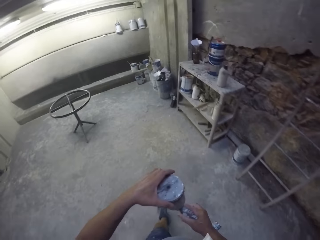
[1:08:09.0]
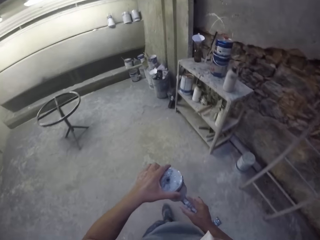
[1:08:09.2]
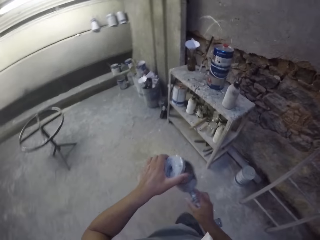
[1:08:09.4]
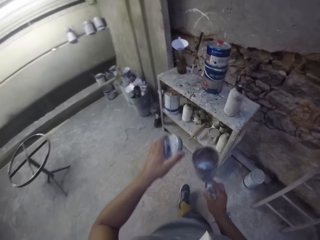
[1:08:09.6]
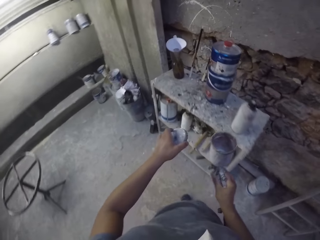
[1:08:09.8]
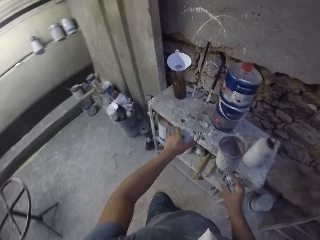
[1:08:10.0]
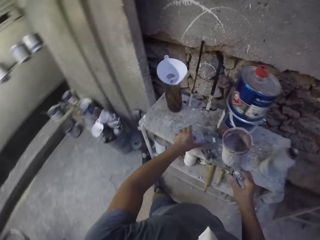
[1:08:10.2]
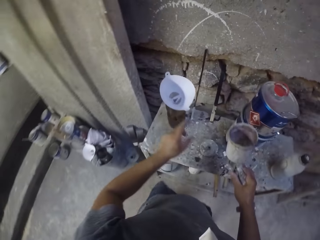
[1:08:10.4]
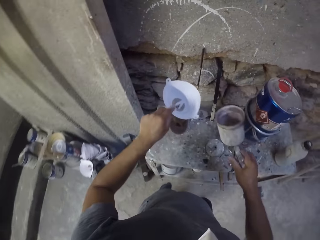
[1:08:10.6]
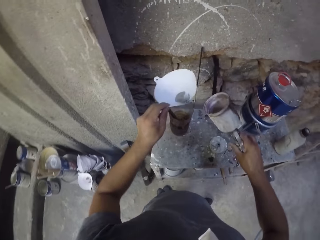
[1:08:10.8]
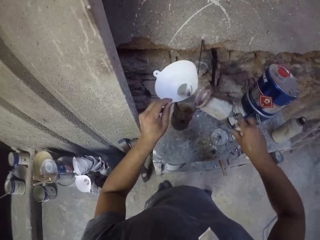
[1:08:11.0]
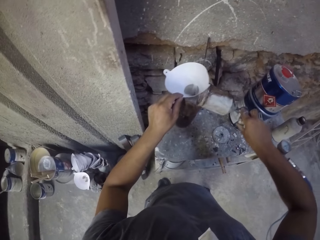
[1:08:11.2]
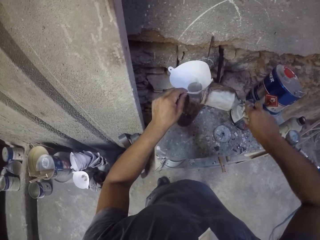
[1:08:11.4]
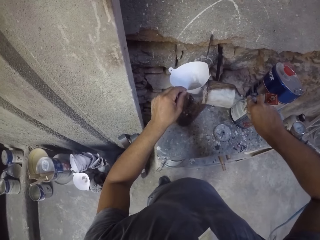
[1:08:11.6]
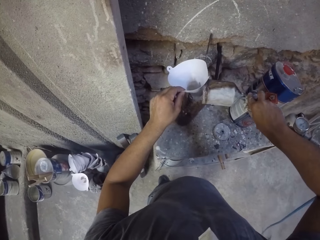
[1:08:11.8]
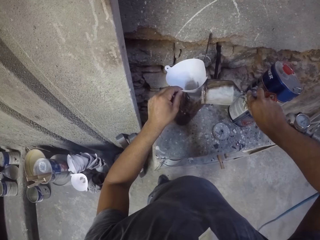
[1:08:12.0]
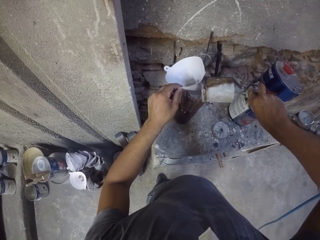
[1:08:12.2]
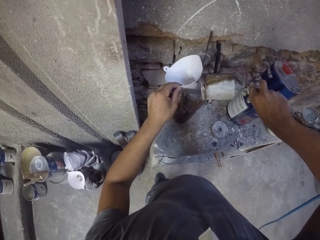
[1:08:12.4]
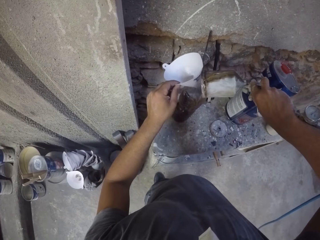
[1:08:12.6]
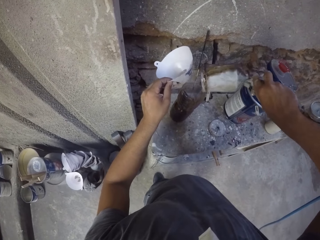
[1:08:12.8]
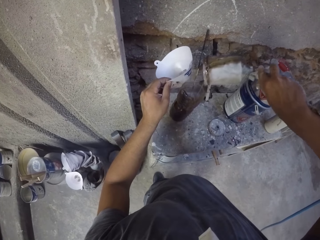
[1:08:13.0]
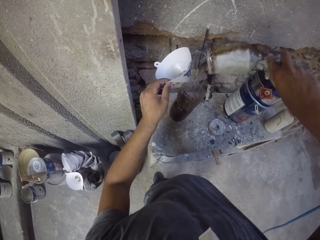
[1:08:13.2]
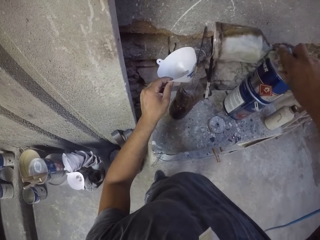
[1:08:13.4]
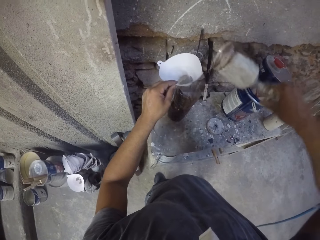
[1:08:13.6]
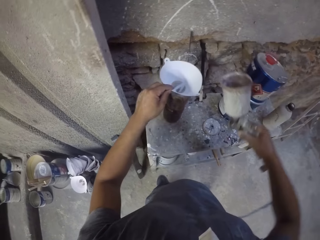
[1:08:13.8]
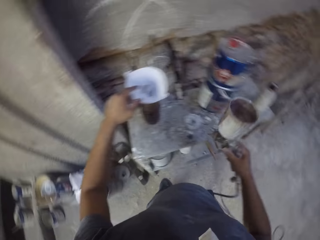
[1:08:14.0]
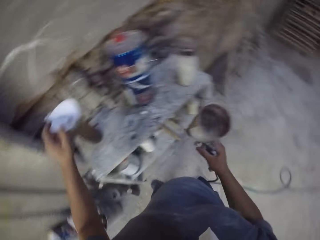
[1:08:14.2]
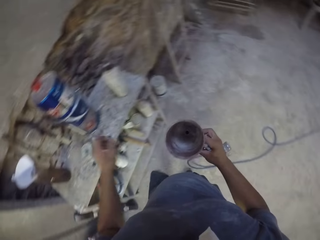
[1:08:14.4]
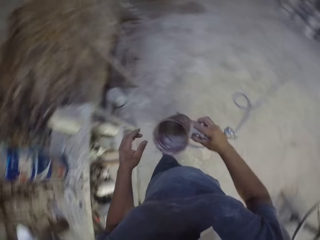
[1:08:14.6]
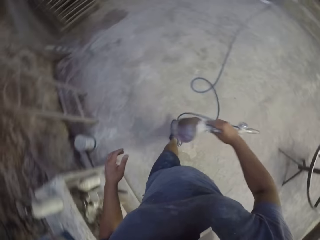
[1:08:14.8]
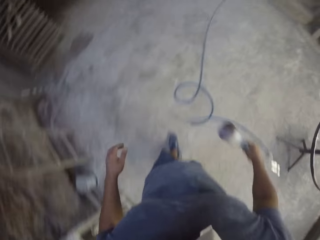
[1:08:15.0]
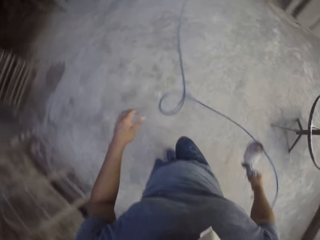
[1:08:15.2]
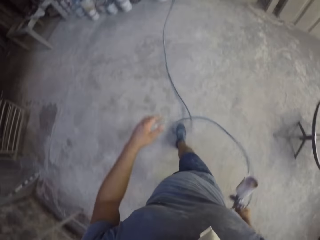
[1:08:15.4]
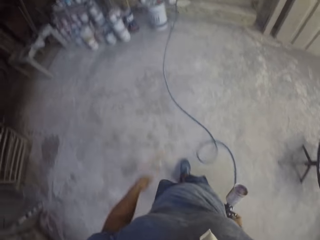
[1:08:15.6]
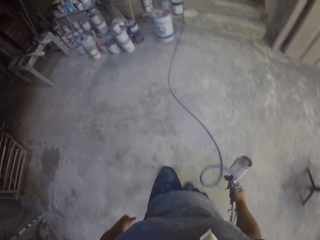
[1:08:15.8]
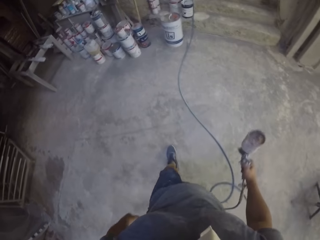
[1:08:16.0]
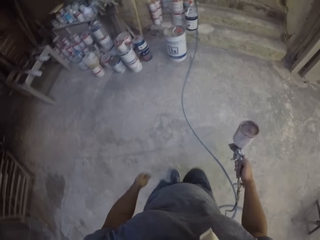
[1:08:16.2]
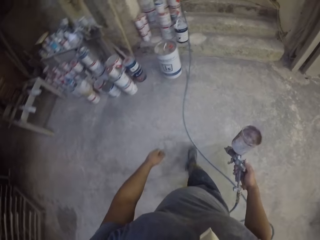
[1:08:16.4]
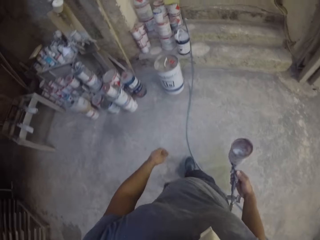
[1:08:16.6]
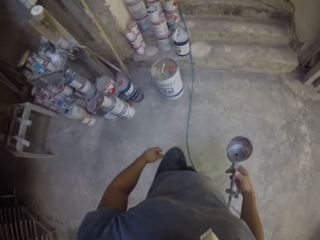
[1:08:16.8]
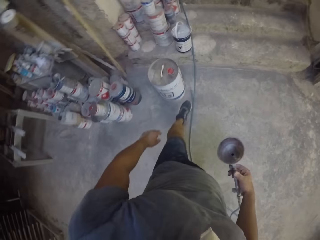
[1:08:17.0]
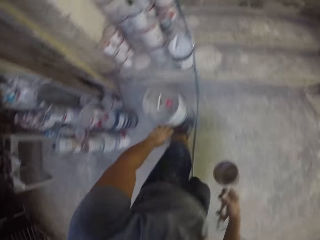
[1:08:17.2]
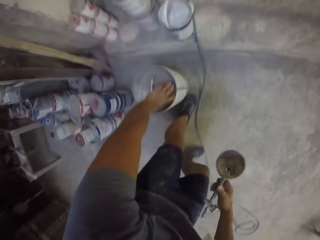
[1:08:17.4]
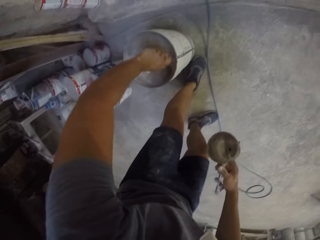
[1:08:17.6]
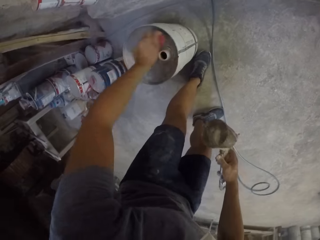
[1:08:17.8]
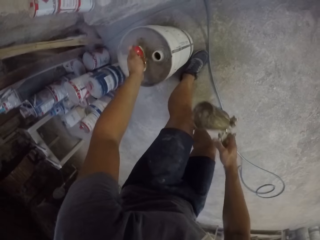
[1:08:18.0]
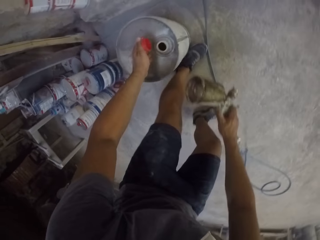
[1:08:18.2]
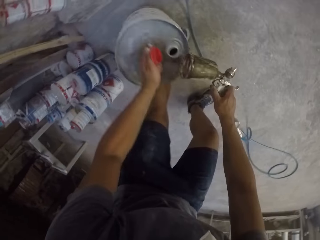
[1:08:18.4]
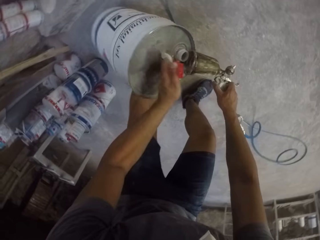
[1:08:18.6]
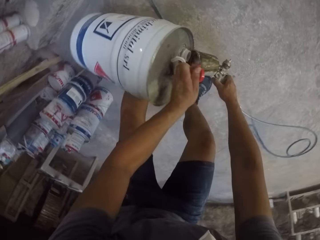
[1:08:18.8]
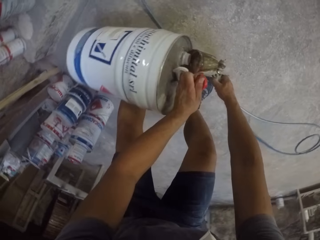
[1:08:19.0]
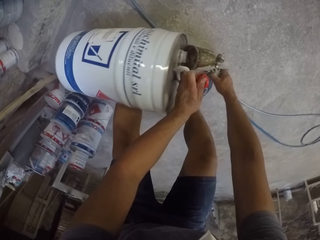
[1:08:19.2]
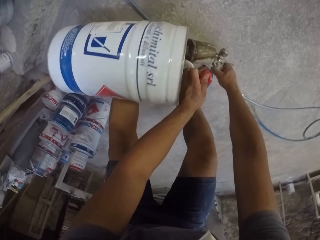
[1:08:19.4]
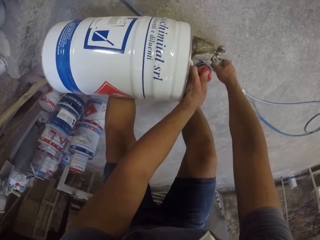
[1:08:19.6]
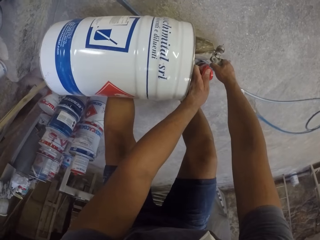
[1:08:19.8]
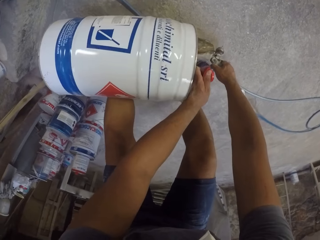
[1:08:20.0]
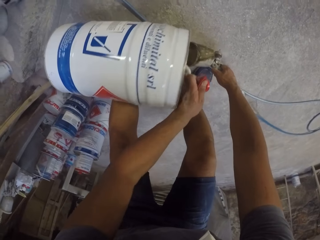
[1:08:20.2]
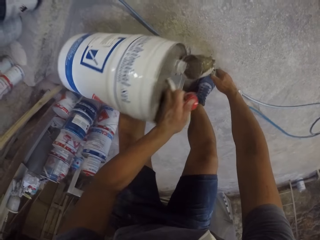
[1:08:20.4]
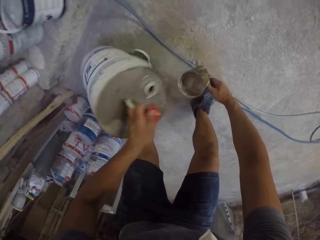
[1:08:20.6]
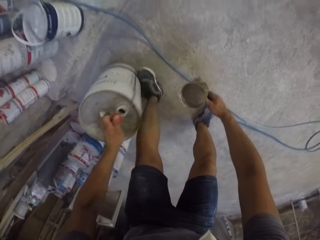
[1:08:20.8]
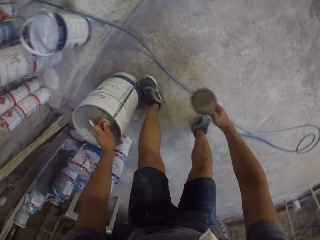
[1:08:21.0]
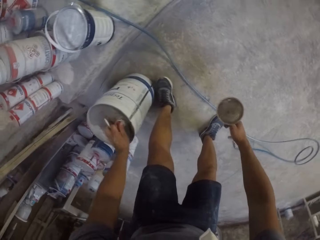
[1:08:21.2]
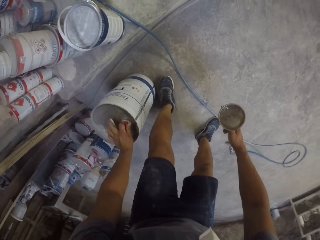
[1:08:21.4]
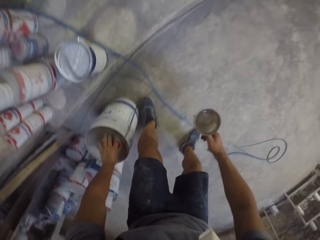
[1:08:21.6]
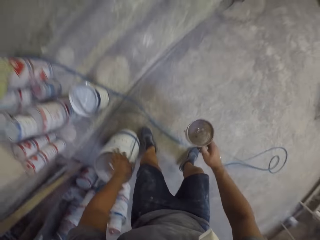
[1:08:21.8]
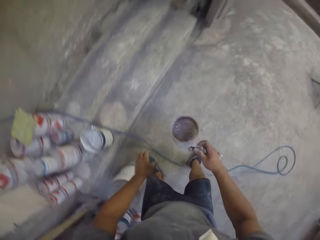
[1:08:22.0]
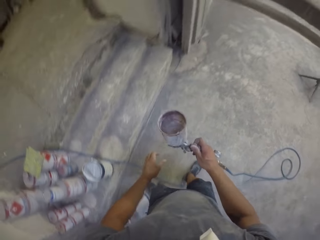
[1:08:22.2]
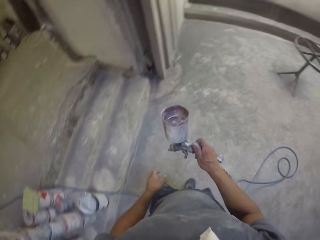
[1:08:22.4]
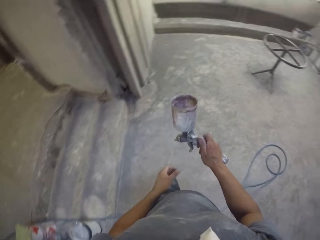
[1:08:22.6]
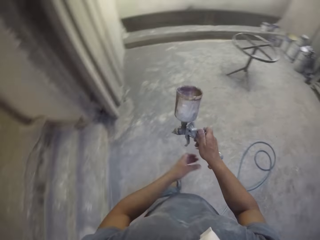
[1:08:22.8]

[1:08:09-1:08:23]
The camera wearer walks around in the room. They open a spray gun in the room. They place a gun sprayer lid on the table. They pick up a funnel and hold the funnel with the left hand. They pour paint in a container. They place the funnel on the container. They walk around the room. They hold the spray gun with the right hand. They open a metallic jerrycan or tin can of chemical paint. They pour the chemical paint in the spray gun. They lift up the tin can. They place the metallic jerrycan of chemical paint on the floor. They close the metallic jerrycan.

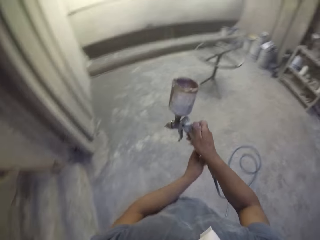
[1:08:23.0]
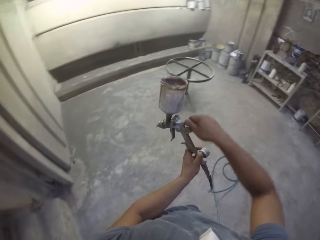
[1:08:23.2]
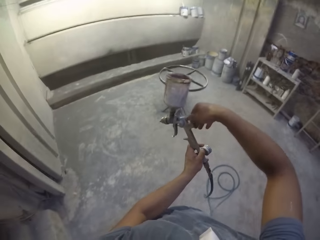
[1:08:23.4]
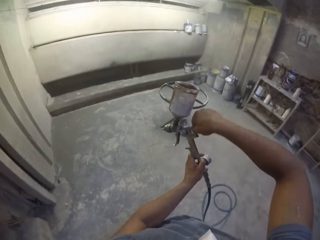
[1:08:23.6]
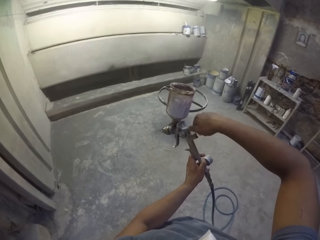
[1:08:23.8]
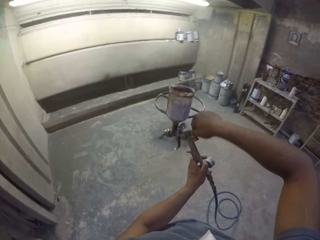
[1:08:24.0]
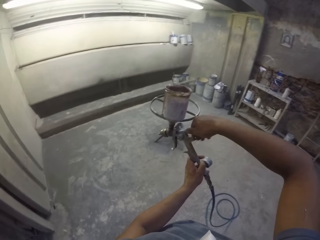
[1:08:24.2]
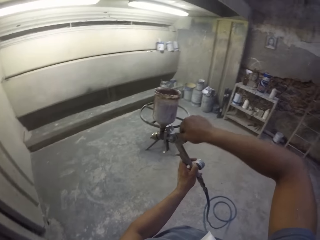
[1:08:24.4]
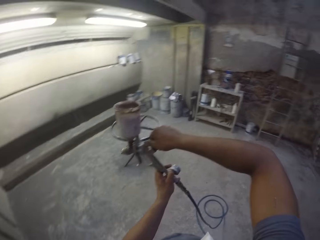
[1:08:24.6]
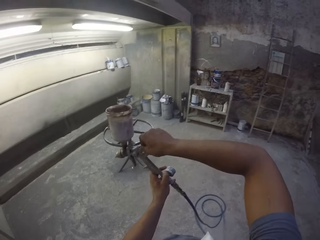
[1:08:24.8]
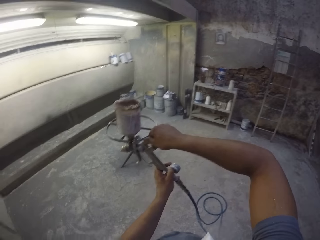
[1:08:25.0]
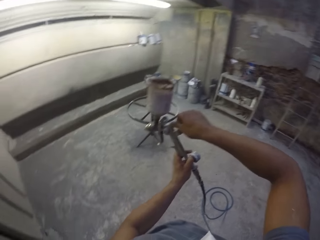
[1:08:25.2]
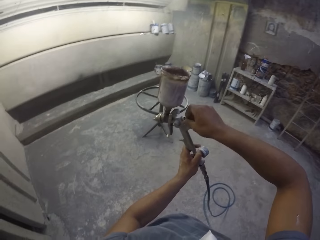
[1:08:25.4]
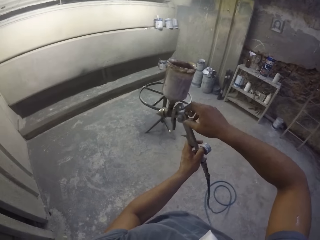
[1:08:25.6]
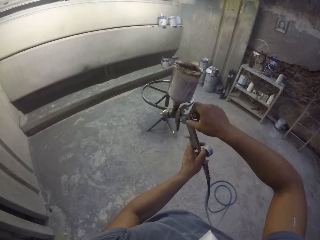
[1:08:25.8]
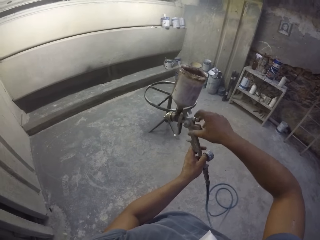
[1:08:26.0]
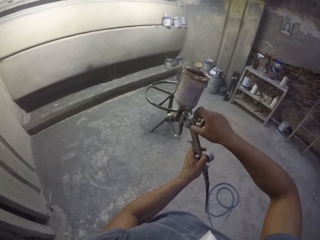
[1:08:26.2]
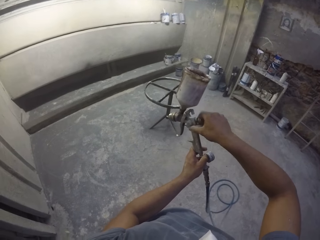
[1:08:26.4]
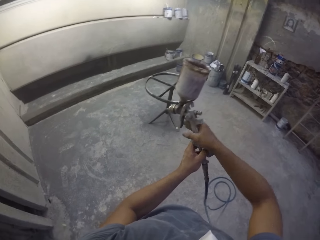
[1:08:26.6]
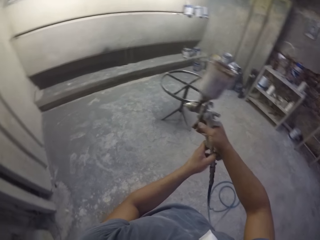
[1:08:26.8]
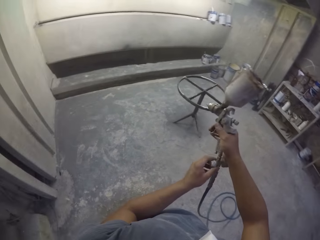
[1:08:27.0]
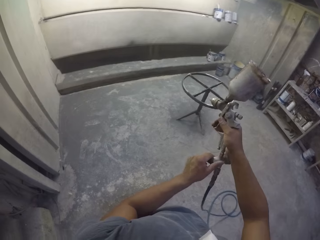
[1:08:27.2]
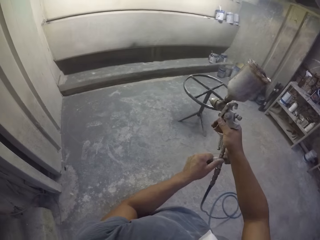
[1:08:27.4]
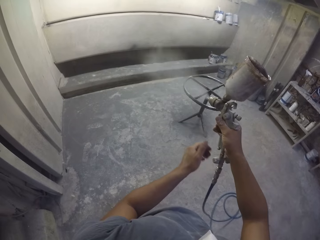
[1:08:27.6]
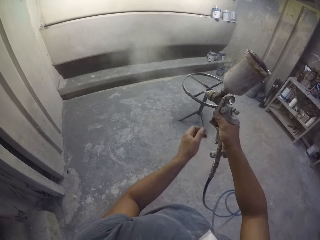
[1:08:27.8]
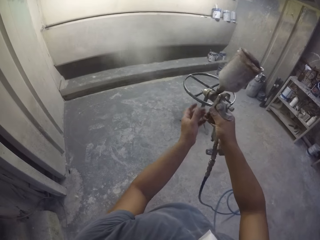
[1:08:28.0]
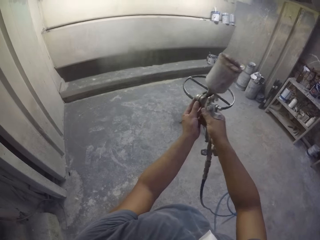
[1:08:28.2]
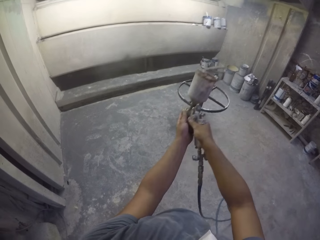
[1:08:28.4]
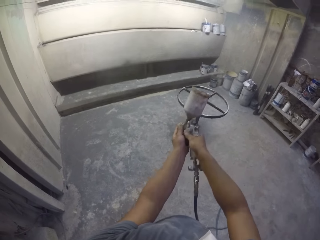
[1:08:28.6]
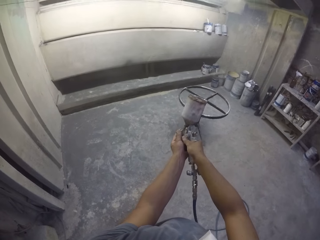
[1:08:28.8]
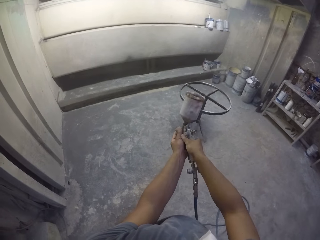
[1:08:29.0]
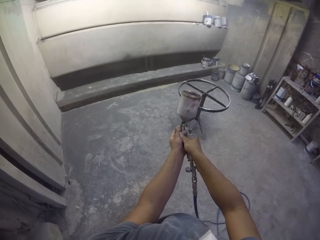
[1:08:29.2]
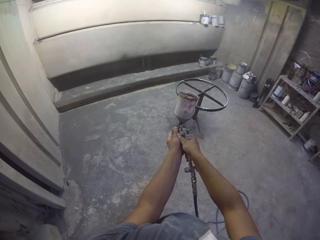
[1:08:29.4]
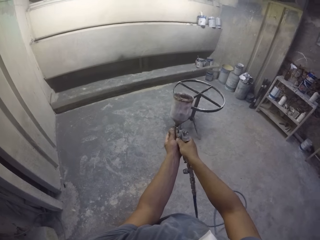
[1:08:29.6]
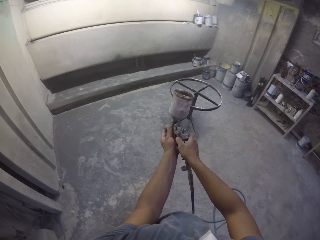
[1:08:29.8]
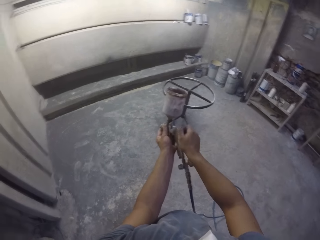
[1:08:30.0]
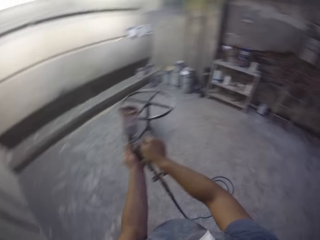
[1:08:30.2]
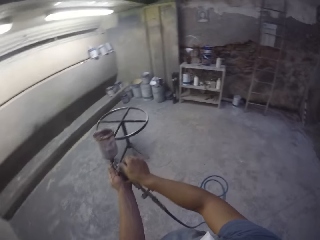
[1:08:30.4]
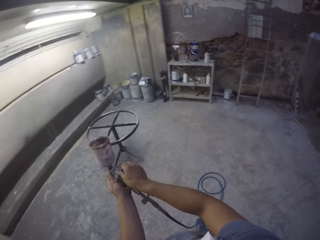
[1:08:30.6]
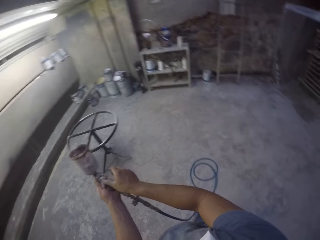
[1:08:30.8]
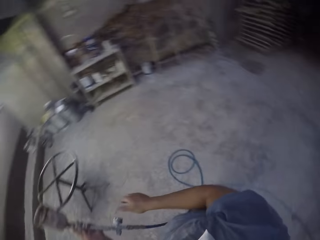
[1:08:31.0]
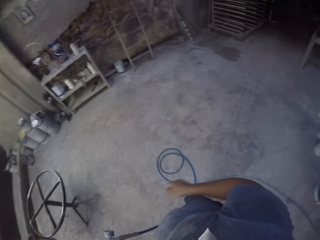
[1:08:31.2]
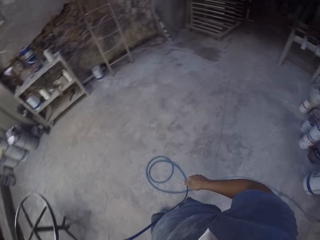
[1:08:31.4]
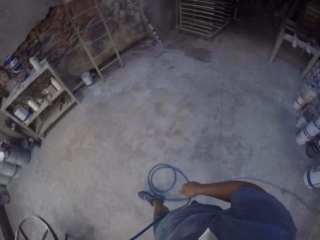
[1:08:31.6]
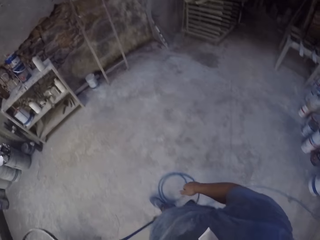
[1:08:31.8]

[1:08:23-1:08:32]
The camera wearer walks around the room. They adjust a spray gun in the room. They fasten the spray gun. They spray paint in the room. They hold the spray gun with both hands in the room. They adjust the spray gun in the room.
